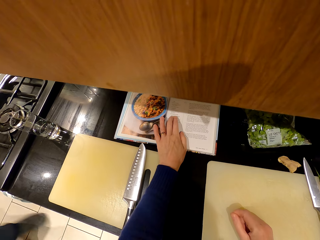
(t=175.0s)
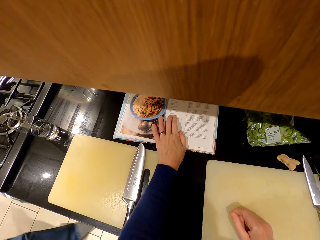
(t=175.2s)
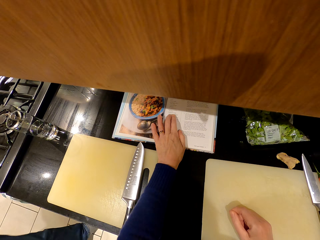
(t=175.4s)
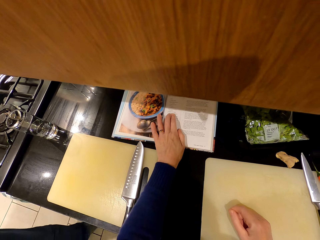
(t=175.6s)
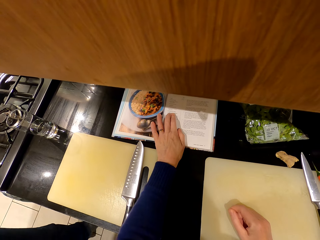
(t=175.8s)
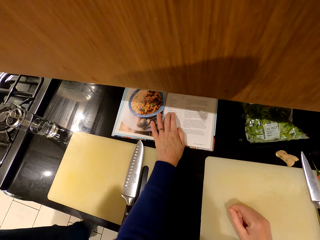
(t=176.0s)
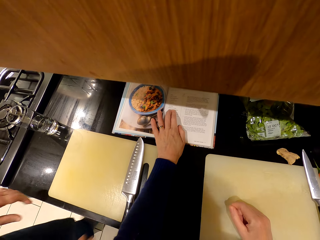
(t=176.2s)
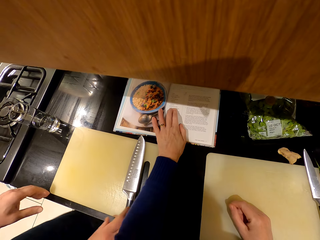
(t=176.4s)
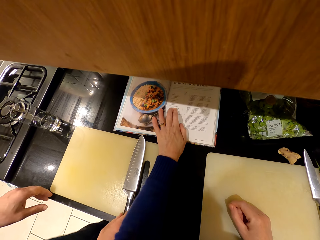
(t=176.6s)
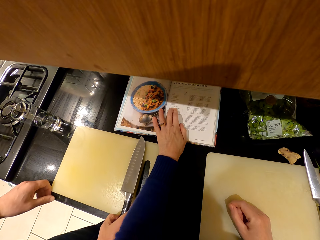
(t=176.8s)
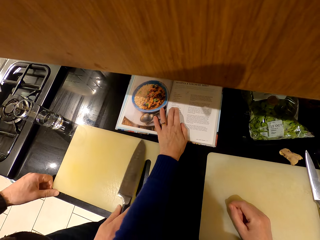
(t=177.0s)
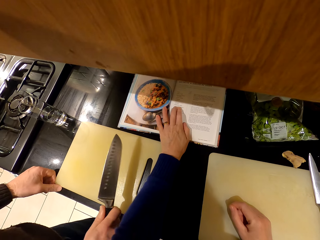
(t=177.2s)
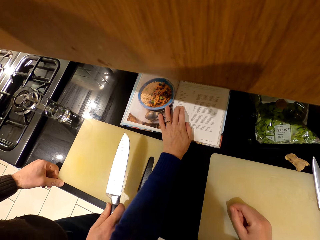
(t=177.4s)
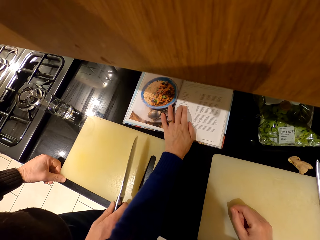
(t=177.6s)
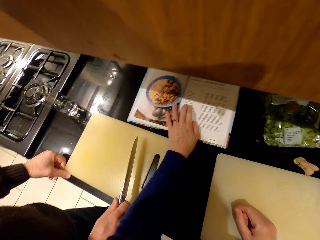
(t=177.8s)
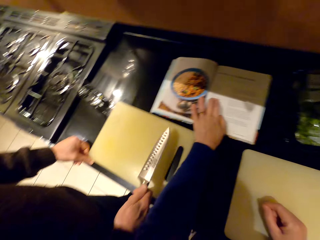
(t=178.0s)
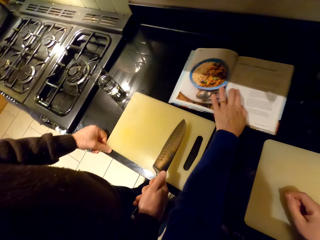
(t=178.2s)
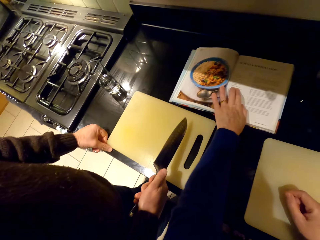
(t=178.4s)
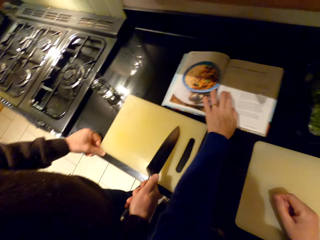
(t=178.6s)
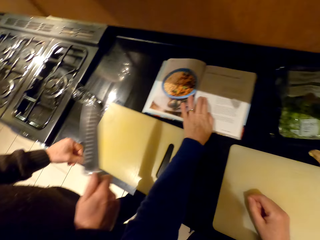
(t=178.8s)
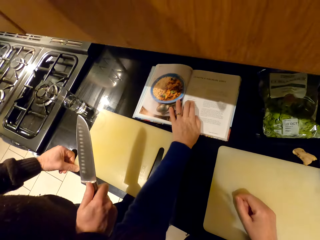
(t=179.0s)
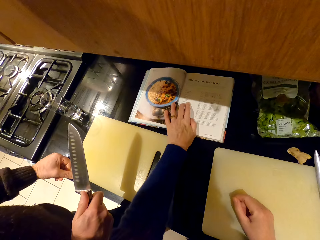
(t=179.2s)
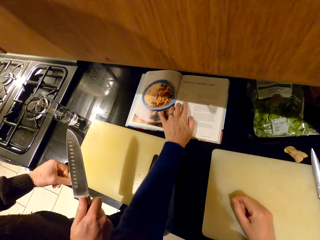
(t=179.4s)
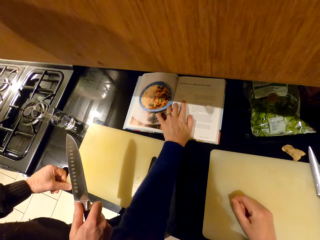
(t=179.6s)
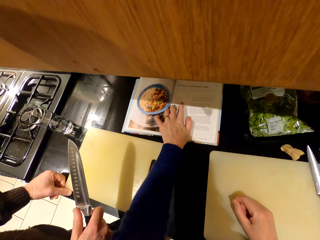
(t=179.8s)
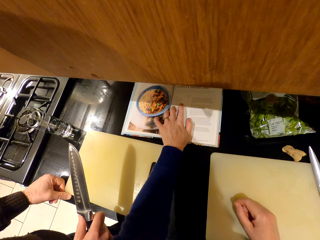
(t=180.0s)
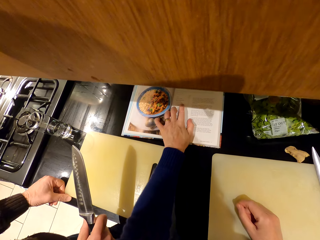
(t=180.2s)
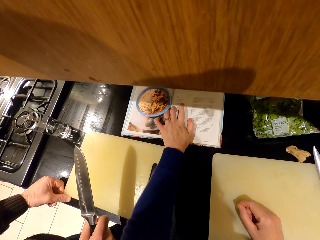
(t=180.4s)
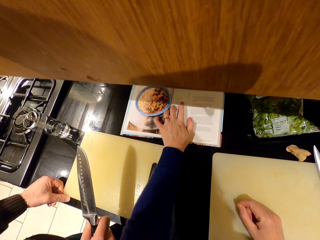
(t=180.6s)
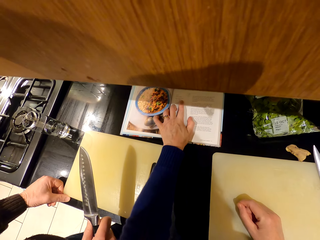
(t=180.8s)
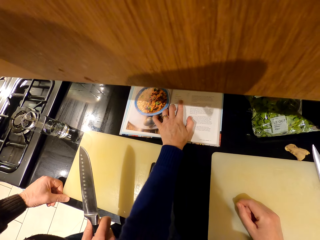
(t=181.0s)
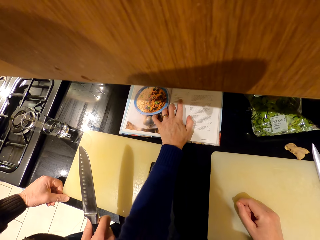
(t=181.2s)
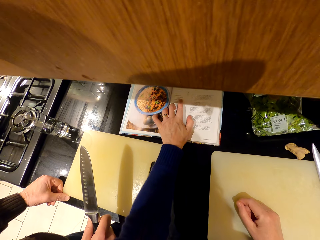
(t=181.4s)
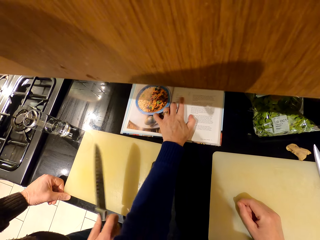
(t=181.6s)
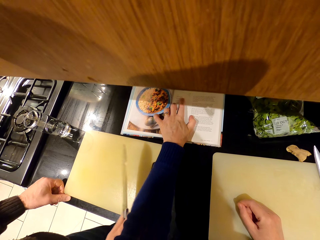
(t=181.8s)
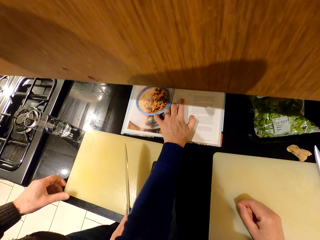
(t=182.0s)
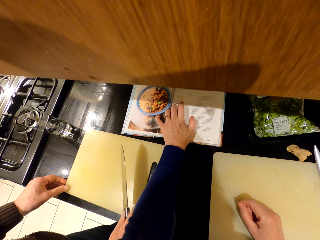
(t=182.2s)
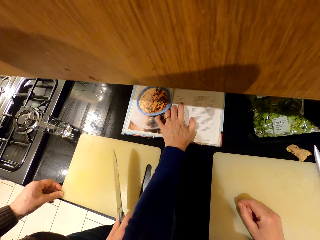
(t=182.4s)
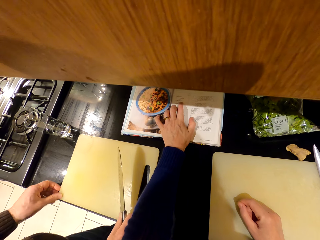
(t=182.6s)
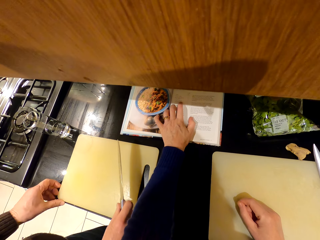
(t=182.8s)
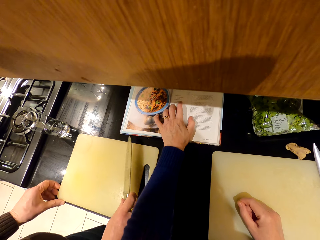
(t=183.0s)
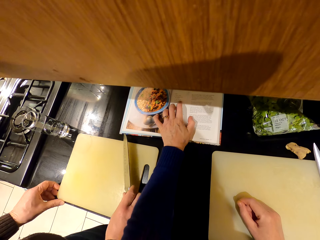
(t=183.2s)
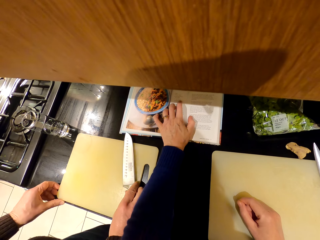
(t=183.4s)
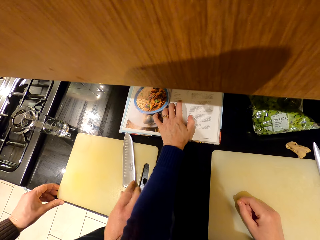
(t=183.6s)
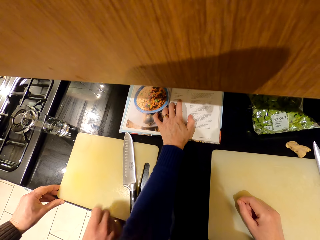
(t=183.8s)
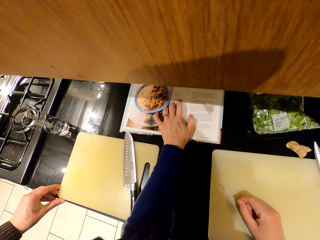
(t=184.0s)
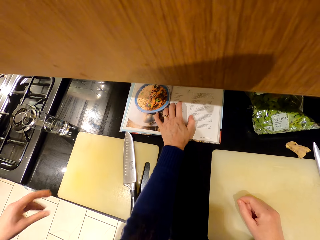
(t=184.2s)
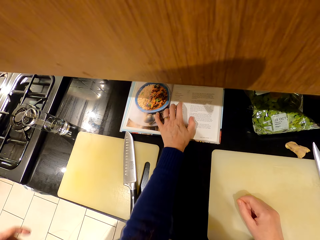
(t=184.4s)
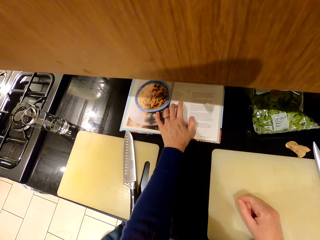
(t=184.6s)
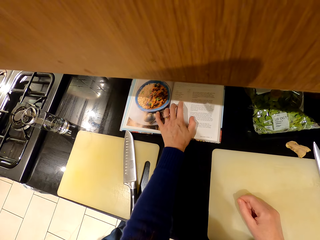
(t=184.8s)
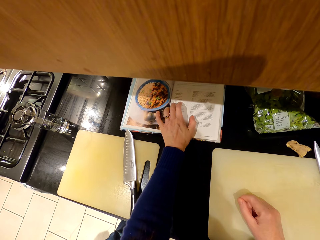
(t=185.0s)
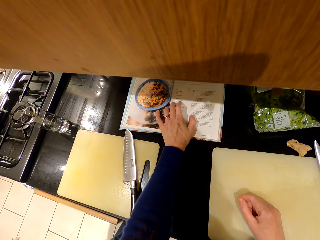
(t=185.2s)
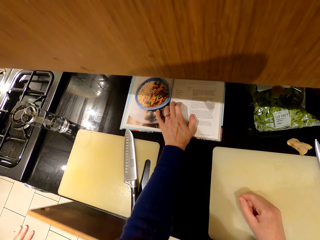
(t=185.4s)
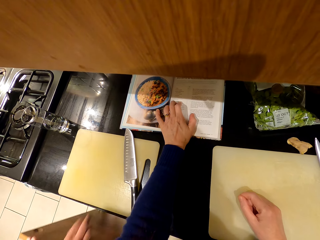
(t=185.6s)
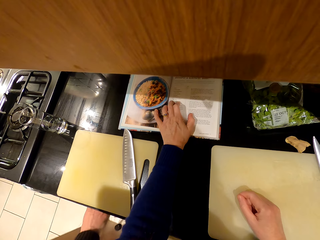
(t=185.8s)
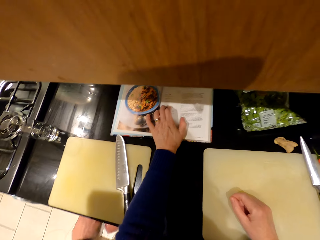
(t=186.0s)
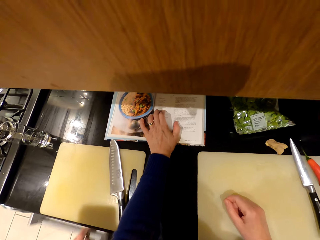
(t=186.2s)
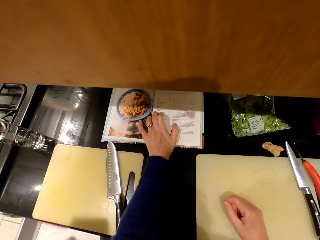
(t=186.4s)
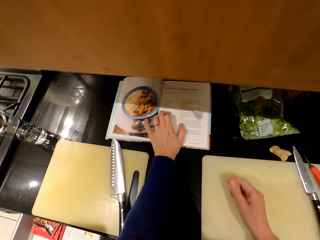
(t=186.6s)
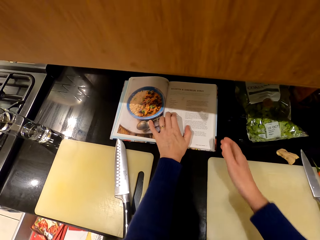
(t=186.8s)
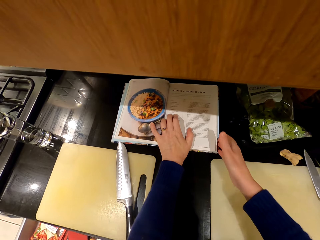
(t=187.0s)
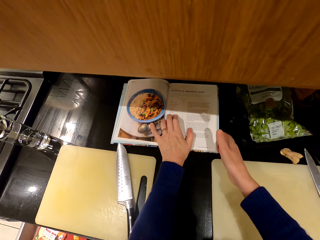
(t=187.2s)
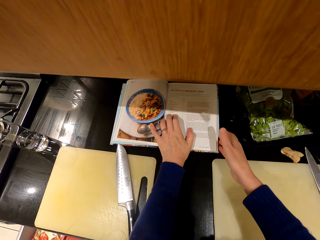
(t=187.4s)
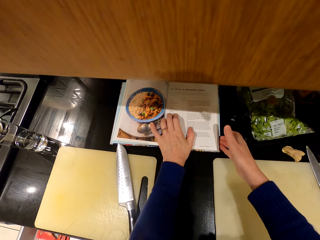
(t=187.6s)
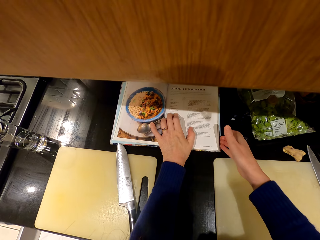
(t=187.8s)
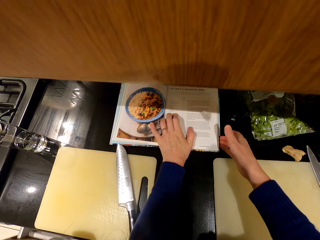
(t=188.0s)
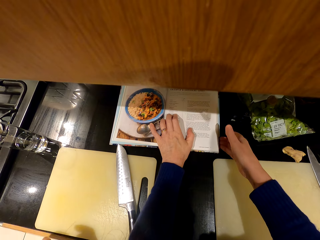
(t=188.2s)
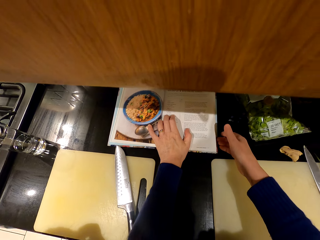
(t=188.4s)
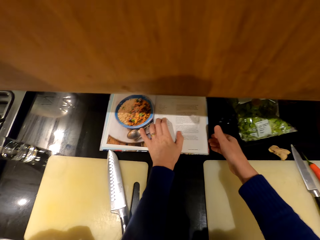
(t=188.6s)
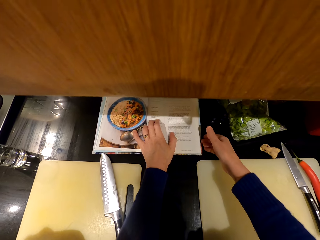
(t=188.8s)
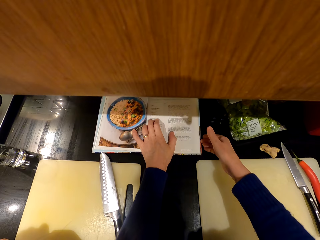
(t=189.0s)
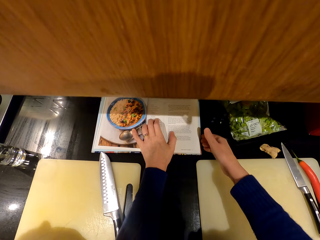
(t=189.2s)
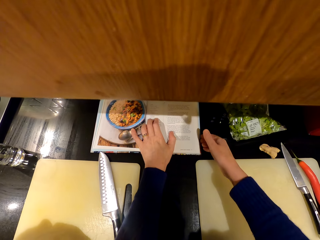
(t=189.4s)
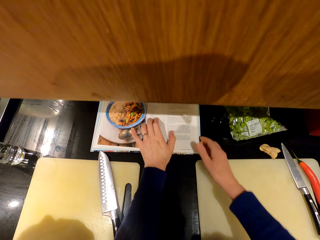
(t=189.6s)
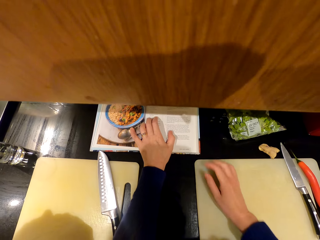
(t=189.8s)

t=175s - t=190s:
The camera wearer reads the cook book. A person picks up a knife. The person holds the knife. The person puts the knife on the chopping board. The person opens the drawer. The person touches the cook book. The person pushes the drawer.

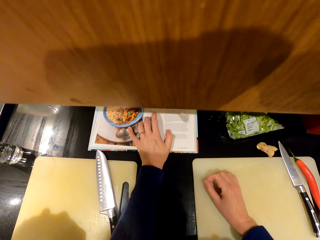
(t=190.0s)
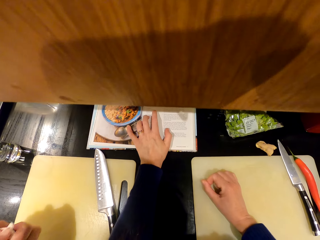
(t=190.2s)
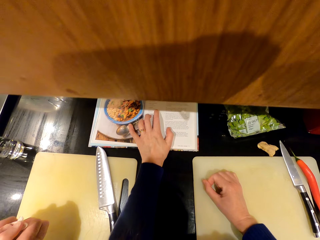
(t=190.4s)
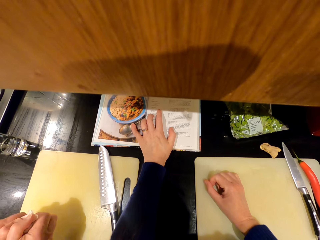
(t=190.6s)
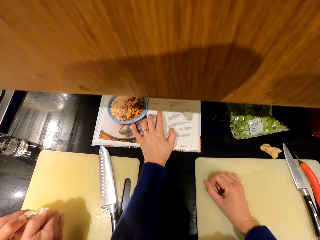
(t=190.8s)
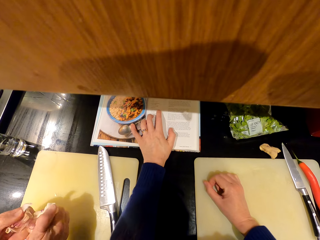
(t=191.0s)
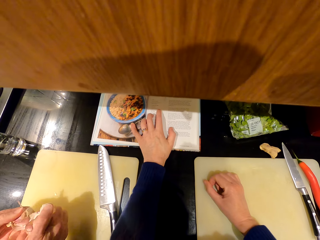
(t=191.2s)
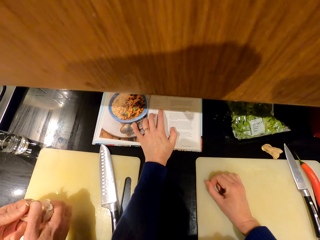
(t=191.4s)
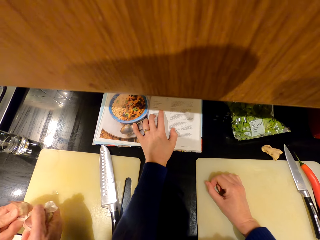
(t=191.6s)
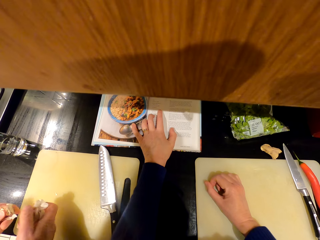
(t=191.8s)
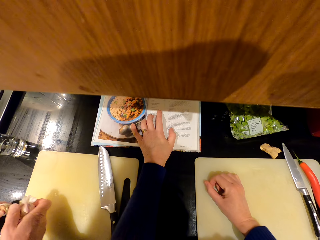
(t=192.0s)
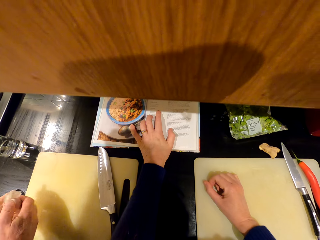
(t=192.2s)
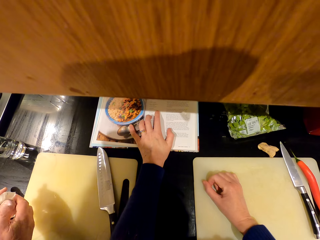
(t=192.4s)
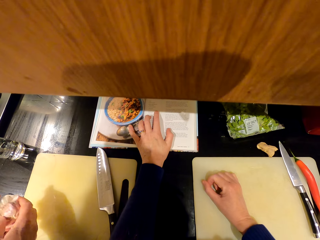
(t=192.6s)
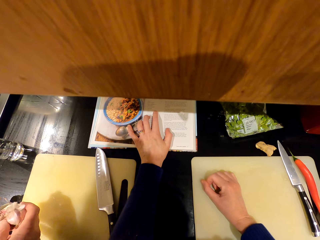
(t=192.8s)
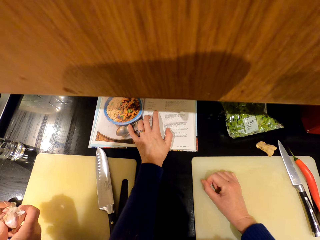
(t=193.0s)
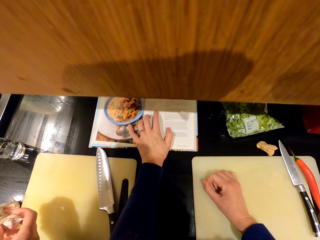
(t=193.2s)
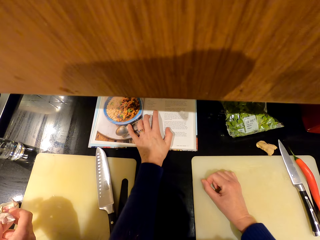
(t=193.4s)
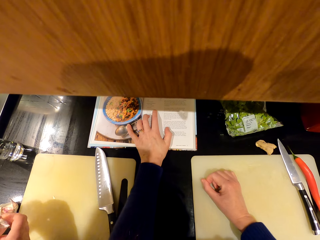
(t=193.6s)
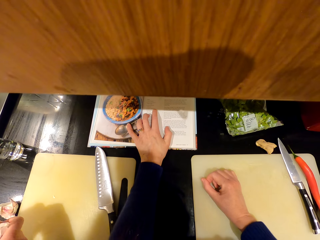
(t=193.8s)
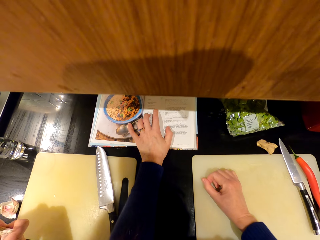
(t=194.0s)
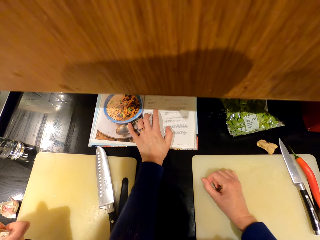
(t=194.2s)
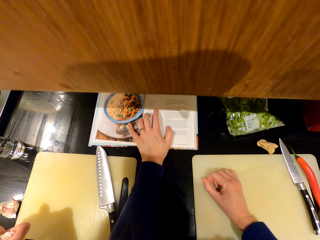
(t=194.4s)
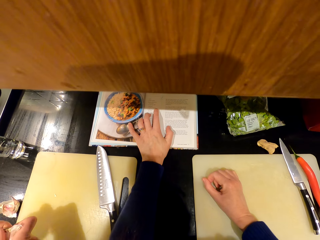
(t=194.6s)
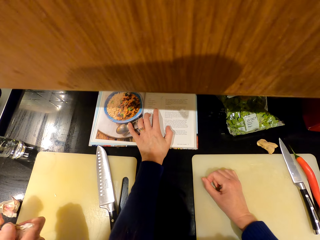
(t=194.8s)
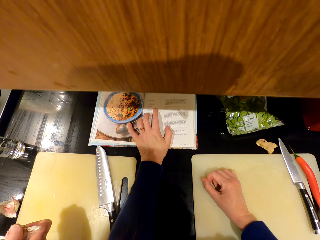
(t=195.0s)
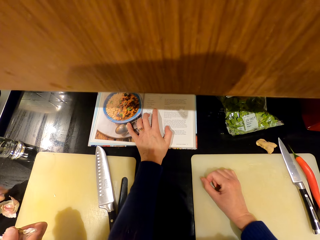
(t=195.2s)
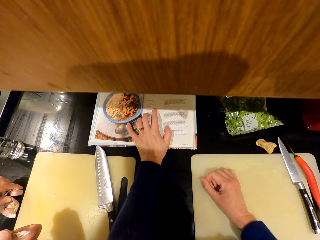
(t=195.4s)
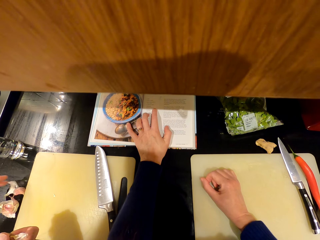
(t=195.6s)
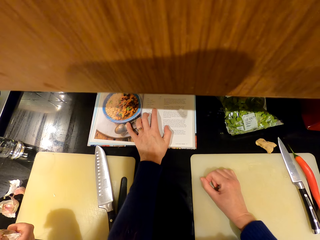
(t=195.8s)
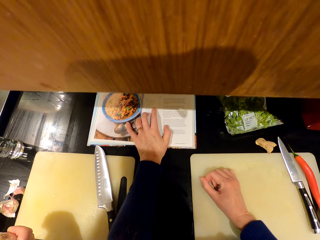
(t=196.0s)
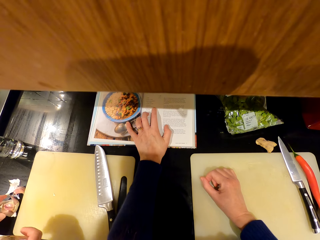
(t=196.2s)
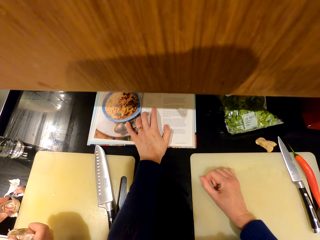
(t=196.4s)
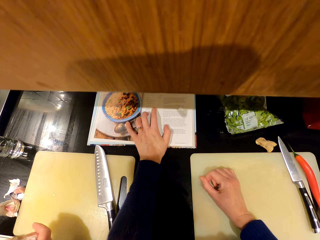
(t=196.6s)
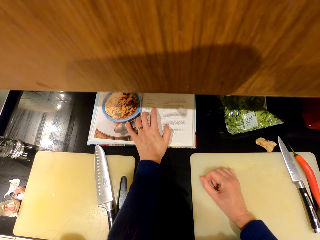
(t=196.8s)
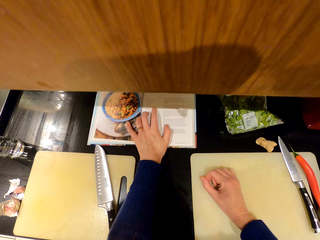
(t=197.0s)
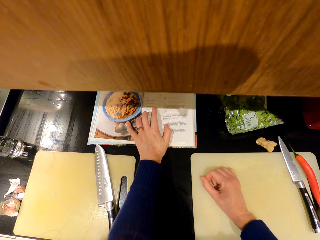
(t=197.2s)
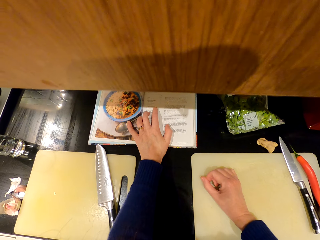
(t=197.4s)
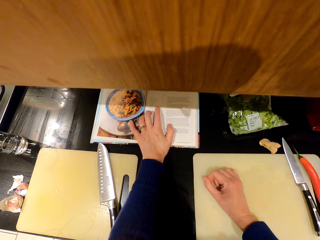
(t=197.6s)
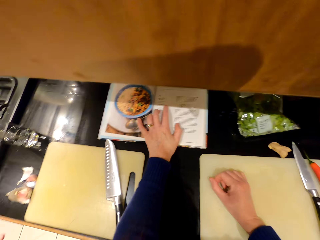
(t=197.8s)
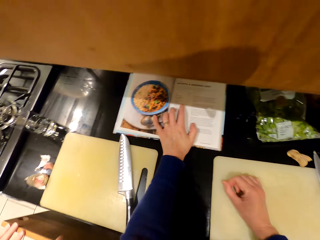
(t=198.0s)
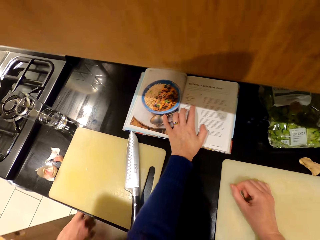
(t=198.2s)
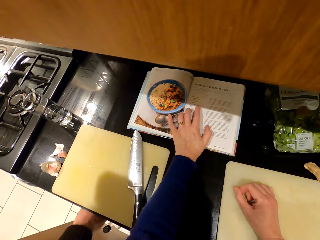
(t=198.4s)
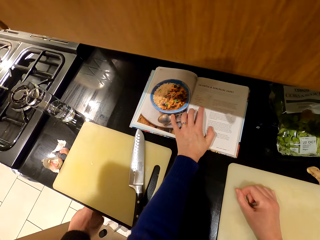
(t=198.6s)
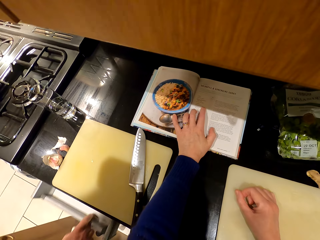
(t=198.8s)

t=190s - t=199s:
A person peels the garlic. The person places the garlic on the chopping board. The person peels the garlic.
